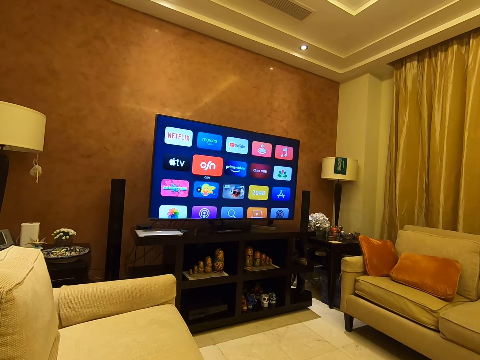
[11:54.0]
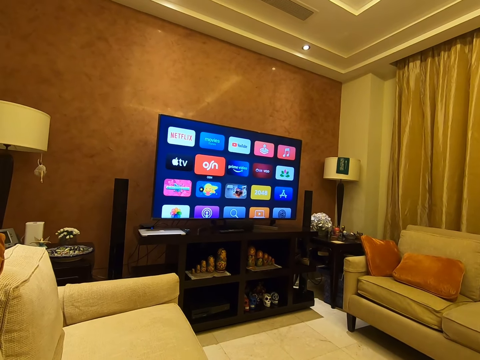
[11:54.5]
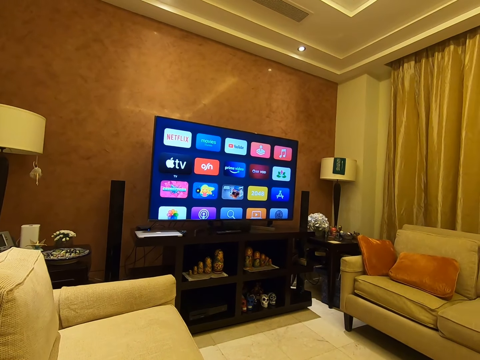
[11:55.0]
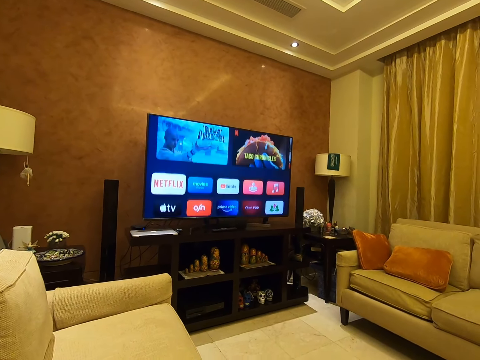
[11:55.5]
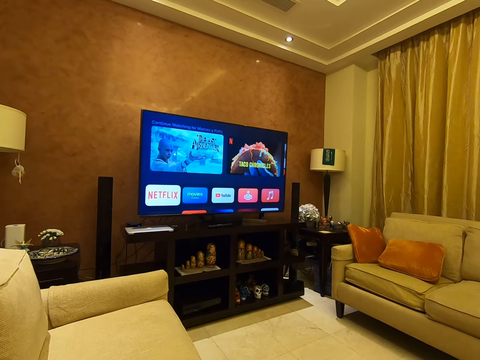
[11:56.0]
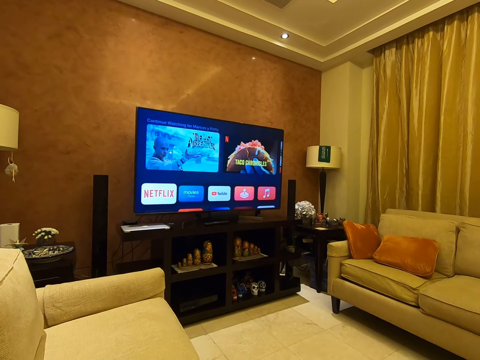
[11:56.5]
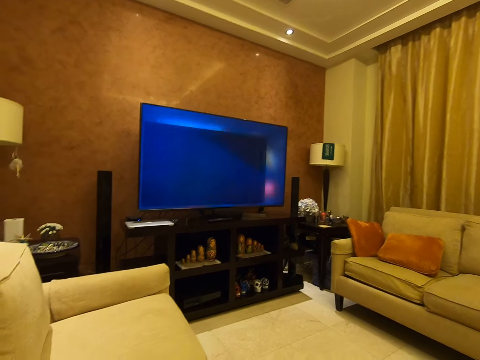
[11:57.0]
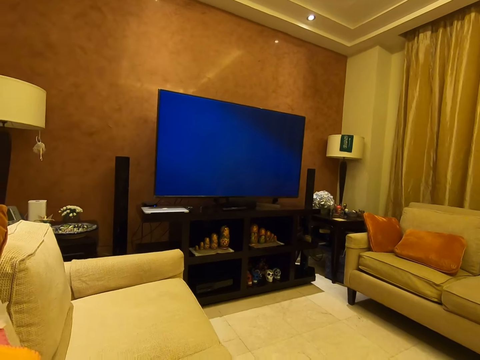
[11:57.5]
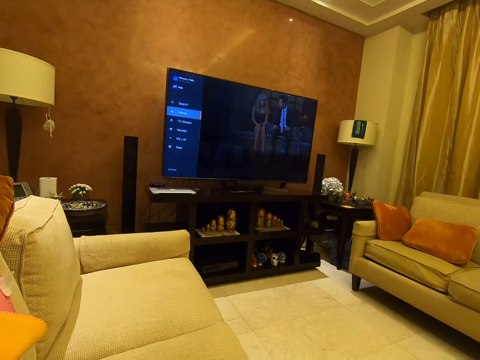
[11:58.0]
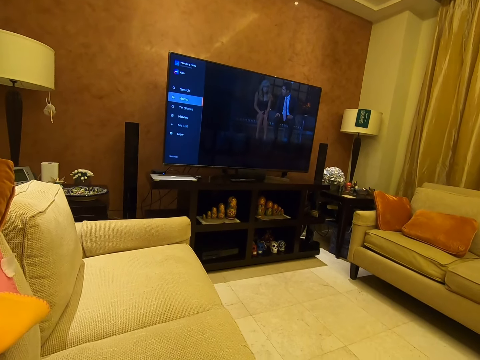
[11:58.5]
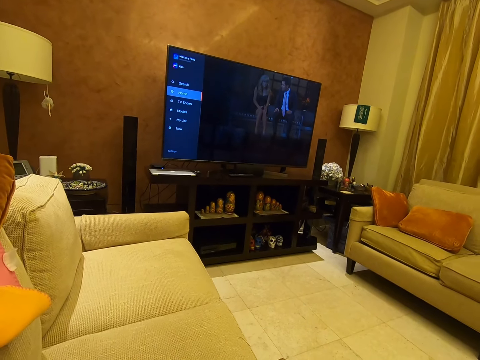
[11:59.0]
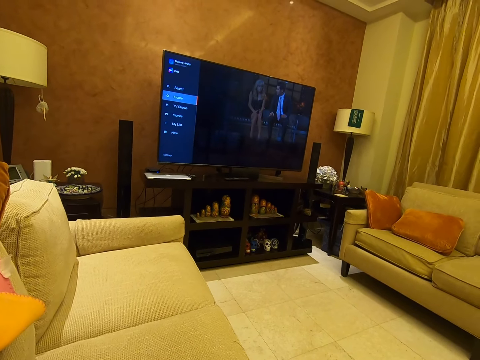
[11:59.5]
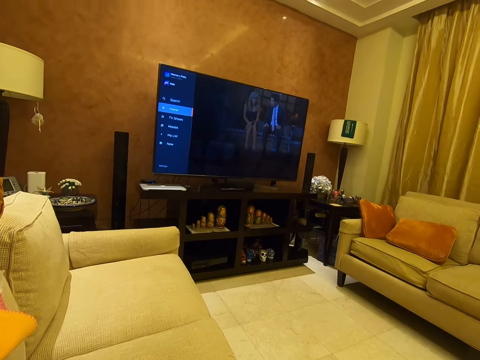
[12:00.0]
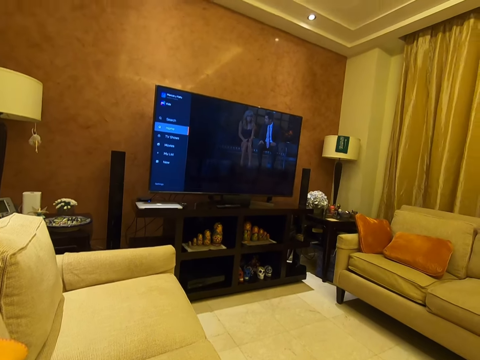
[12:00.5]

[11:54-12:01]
The camera wearer watches a movie.
